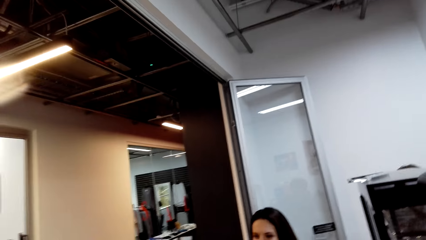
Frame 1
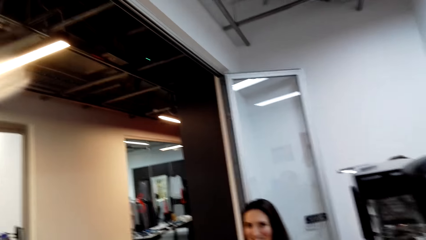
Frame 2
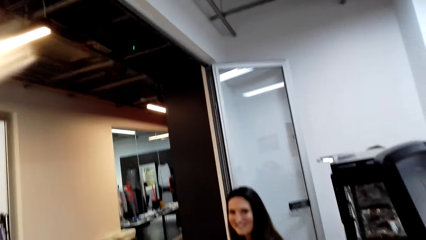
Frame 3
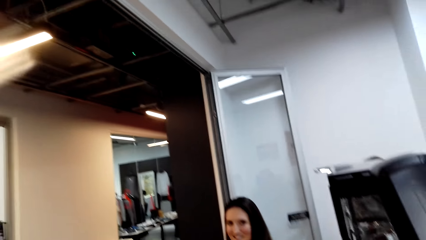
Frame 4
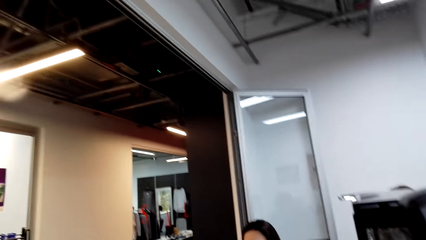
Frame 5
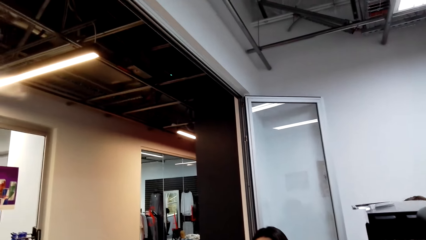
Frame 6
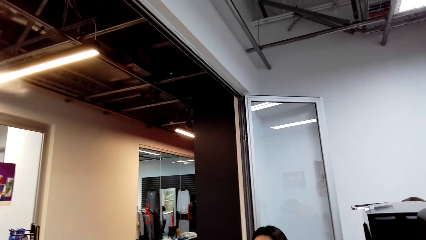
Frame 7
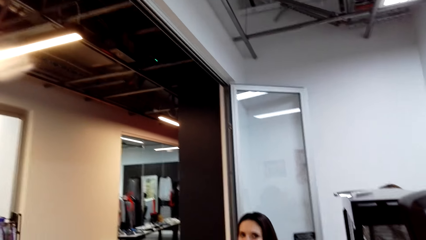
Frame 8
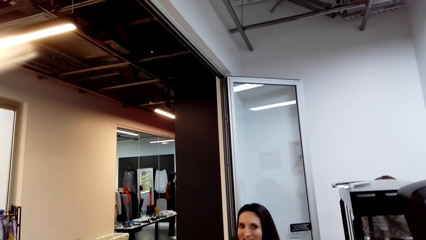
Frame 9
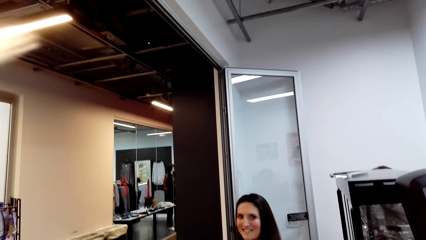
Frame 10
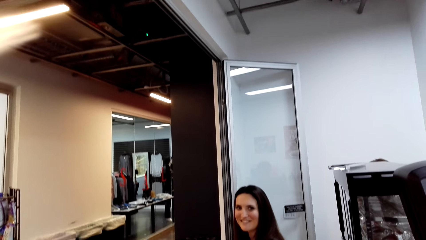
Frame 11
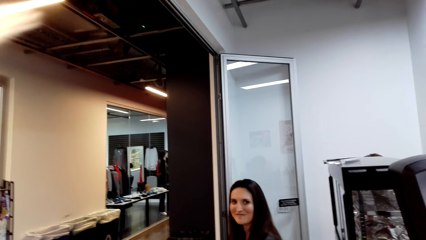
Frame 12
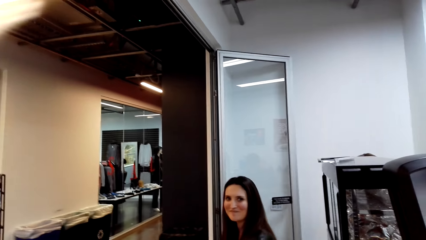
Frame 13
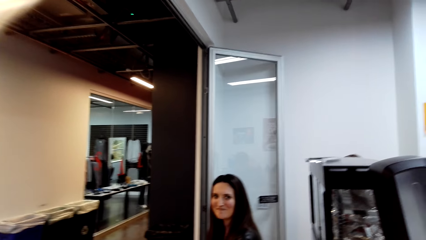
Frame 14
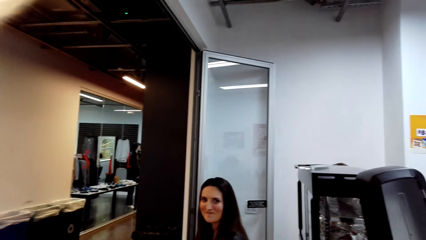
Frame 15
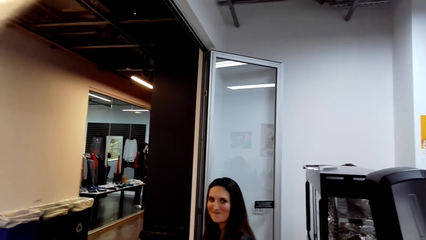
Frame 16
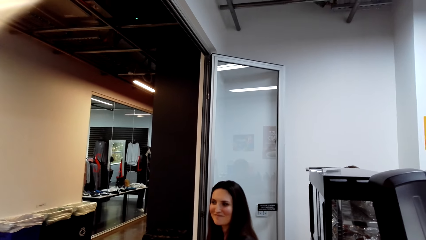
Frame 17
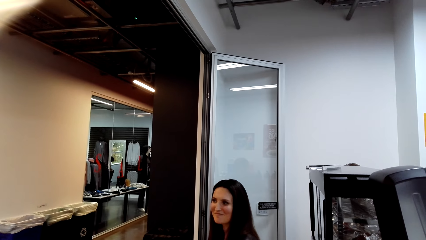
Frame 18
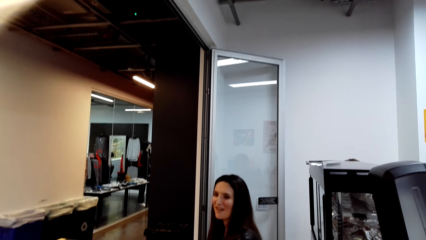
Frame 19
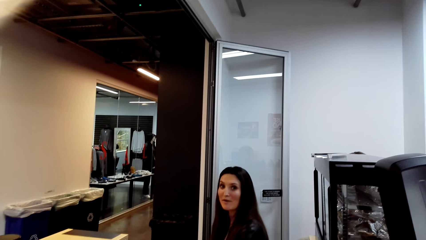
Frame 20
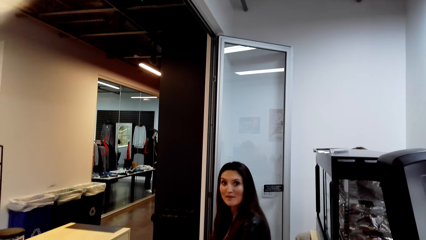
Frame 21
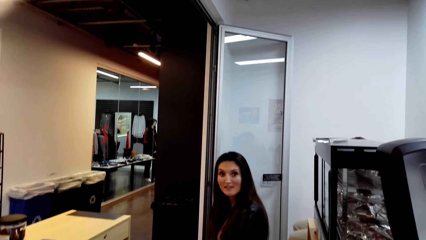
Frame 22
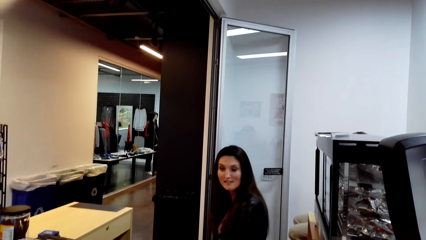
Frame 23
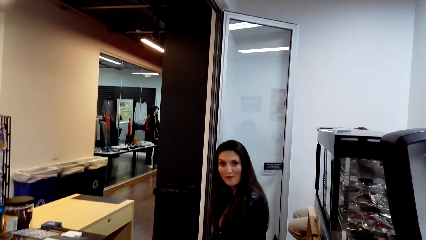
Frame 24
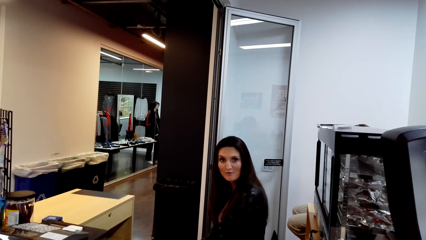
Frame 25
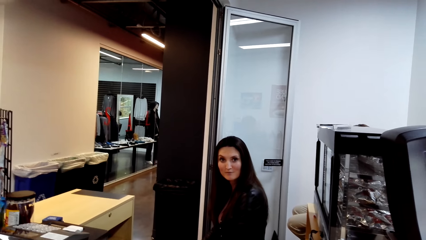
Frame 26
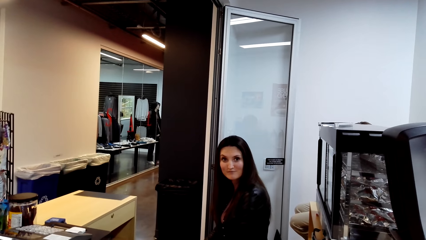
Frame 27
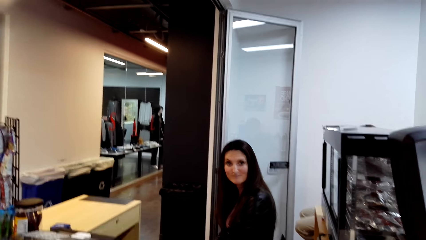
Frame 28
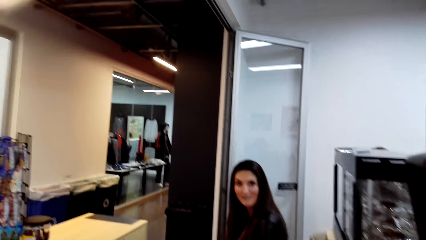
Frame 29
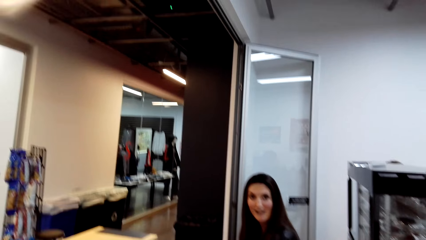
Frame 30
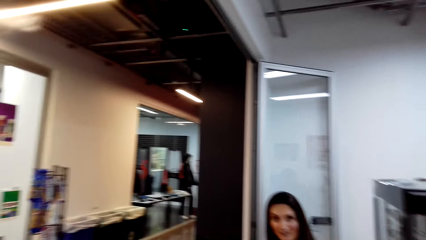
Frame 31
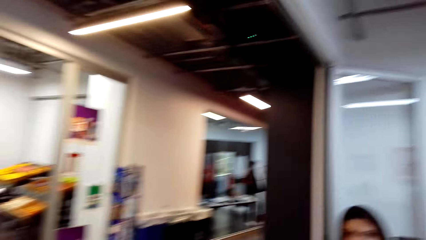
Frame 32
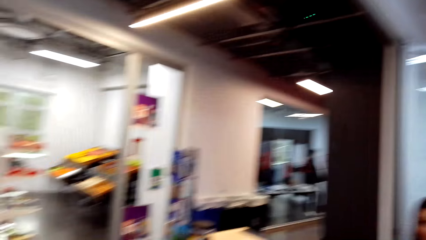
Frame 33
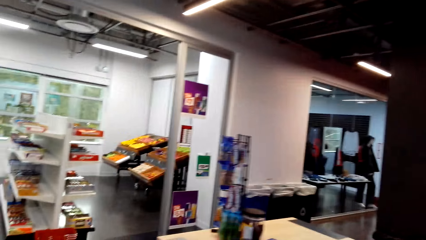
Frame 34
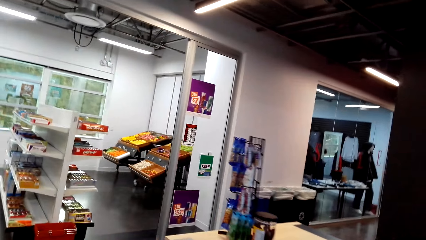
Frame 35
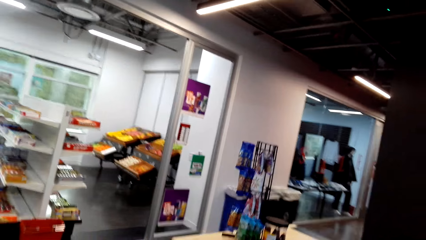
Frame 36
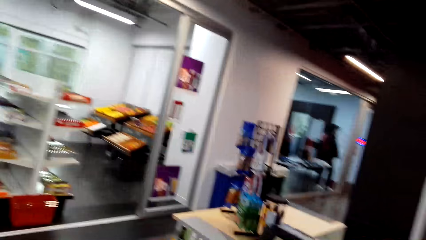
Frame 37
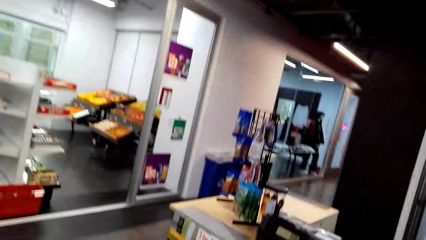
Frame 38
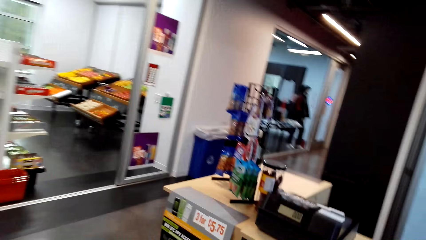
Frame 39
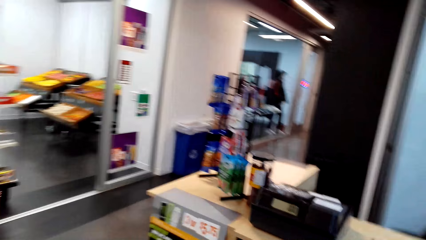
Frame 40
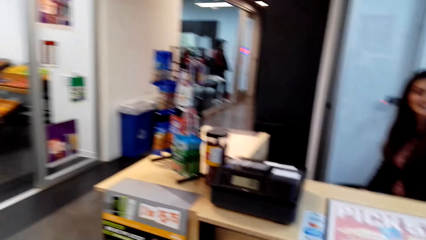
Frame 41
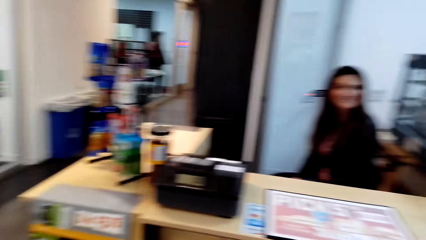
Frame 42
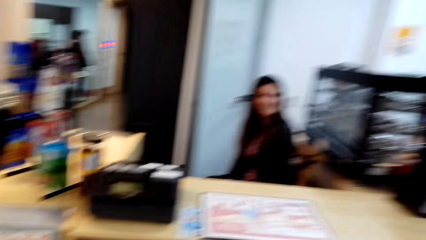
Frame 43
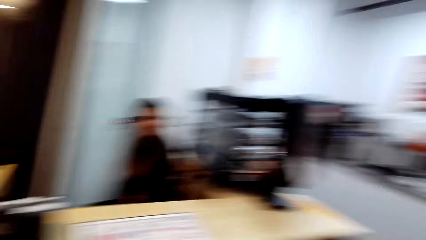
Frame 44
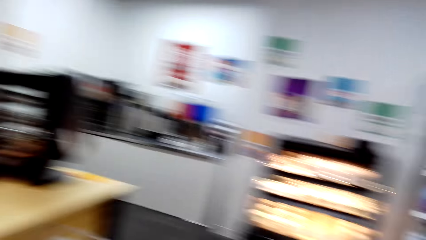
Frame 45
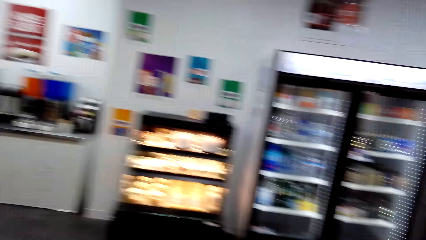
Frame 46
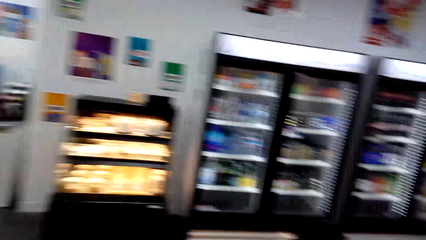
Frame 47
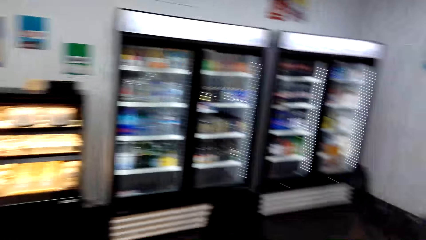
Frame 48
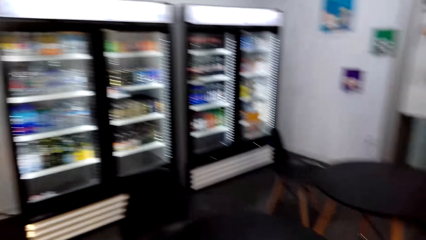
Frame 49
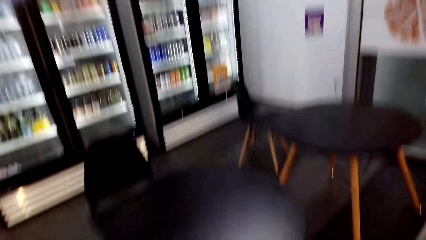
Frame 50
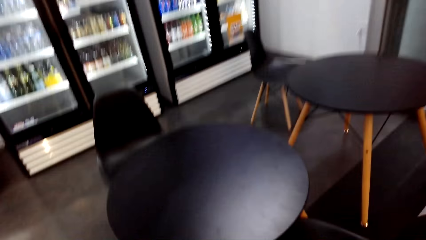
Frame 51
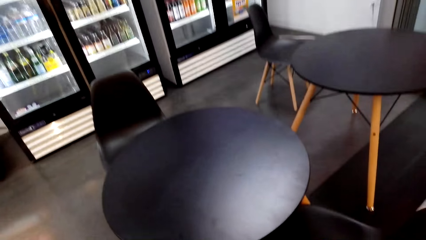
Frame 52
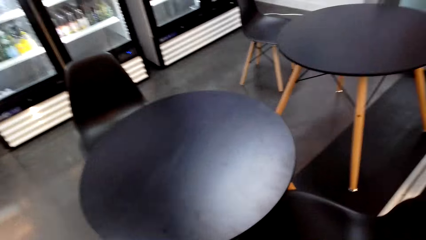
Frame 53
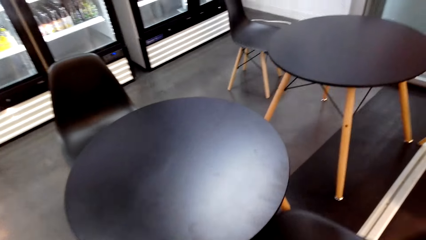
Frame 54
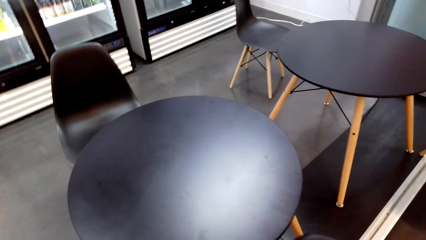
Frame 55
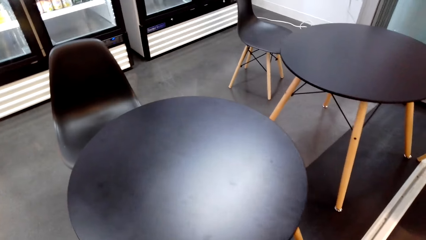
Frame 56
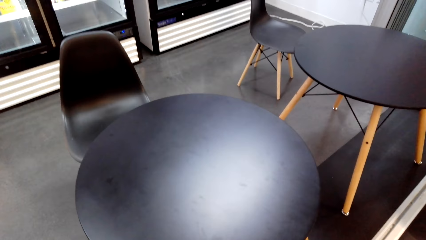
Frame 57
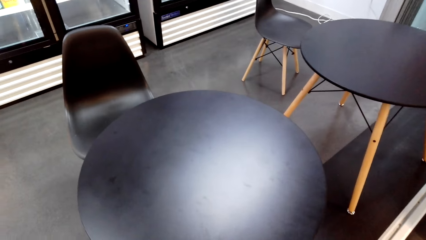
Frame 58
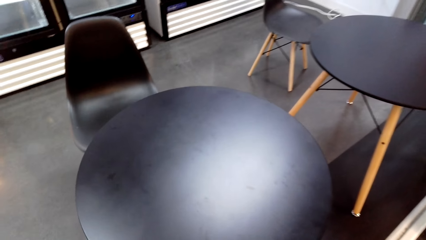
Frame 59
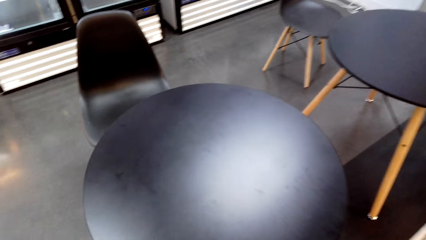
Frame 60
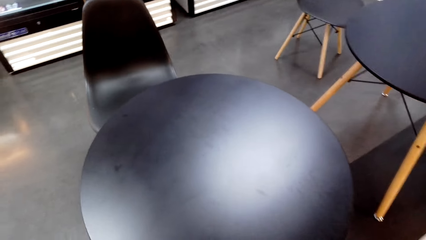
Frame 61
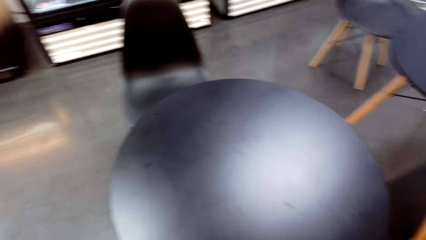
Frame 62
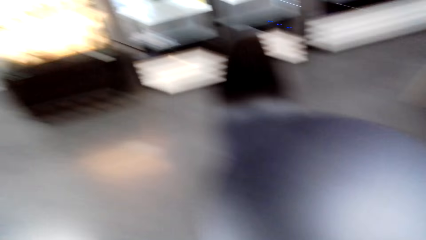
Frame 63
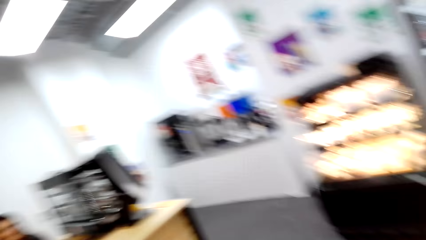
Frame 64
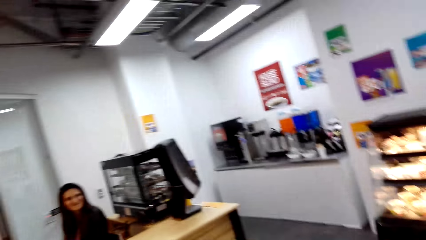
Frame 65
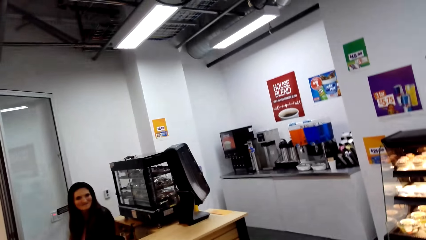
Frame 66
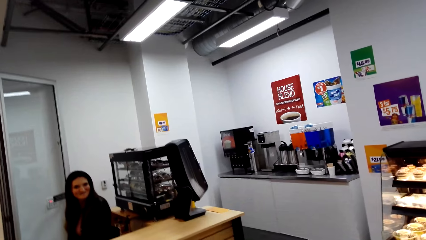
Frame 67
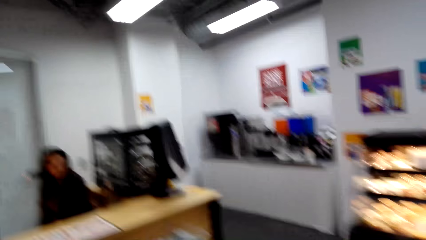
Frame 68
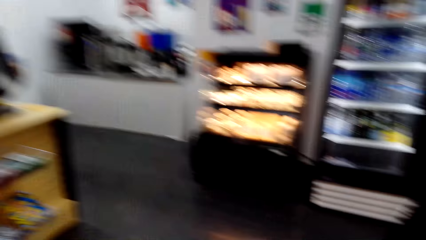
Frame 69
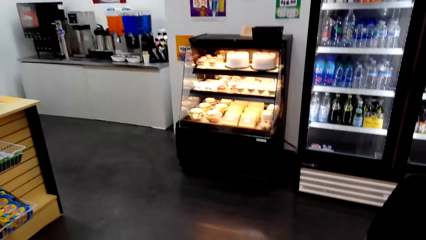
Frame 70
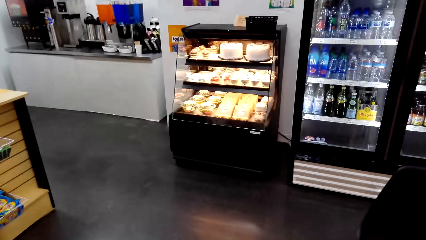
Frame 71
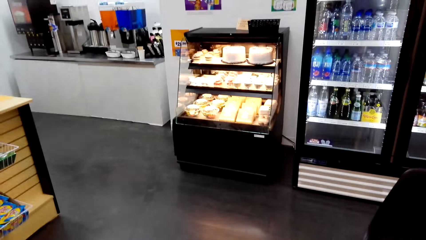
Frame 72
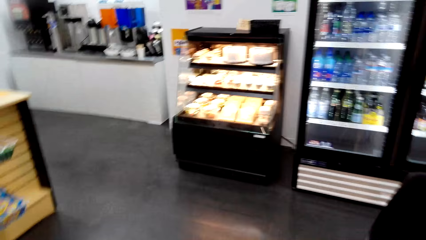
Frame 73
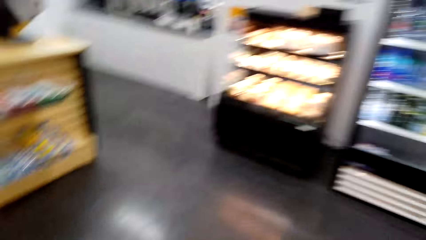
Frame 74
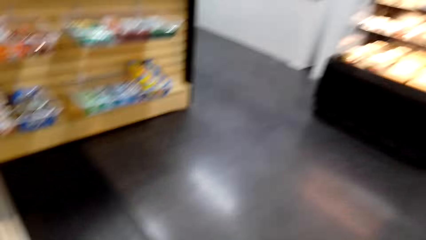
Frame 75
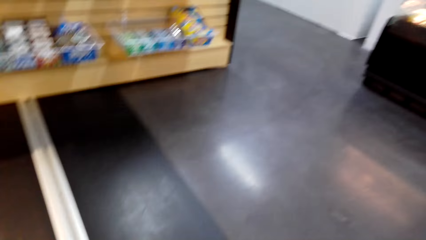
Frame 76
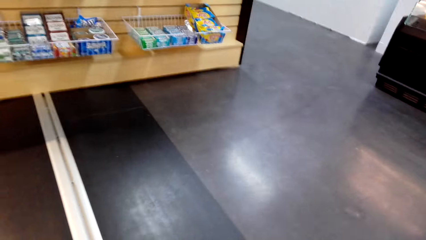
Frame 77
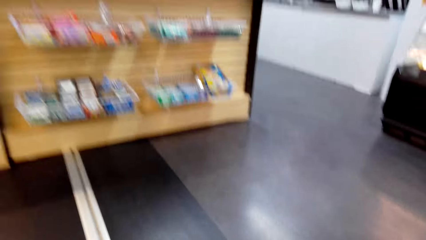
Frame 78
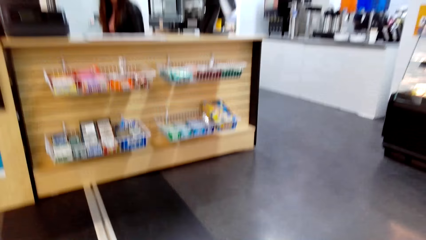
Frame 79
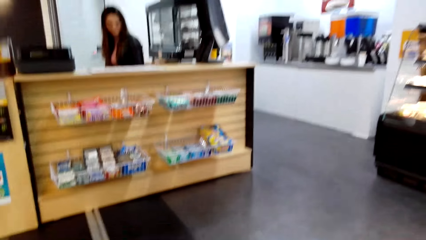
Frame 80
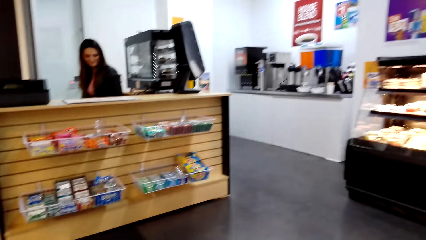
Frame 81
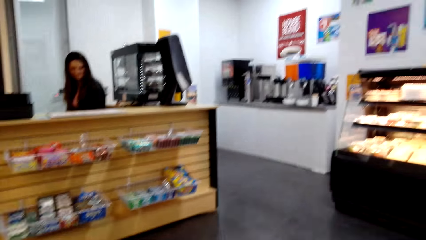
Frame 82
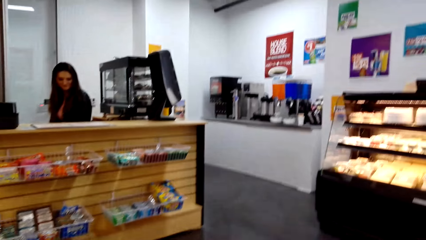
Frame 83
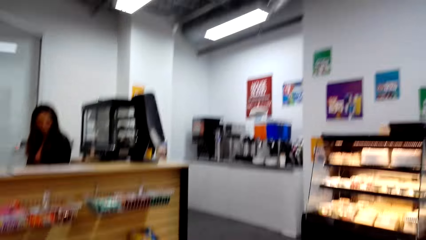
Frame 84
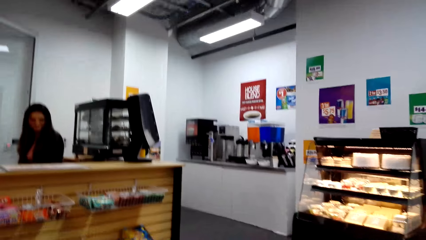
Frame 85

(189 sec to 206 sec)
The camera wearer pulls a seat. They sit down.
